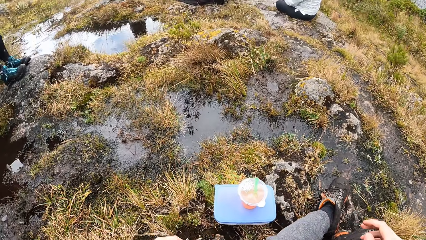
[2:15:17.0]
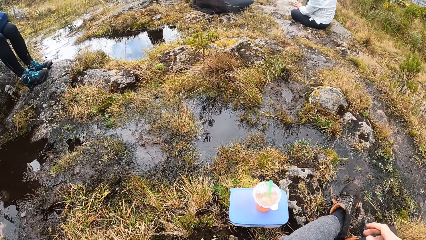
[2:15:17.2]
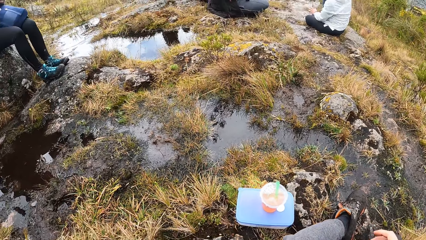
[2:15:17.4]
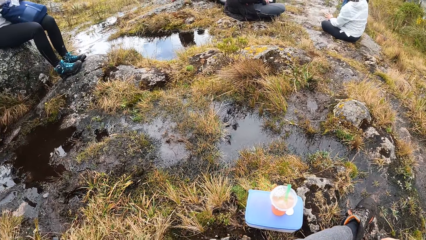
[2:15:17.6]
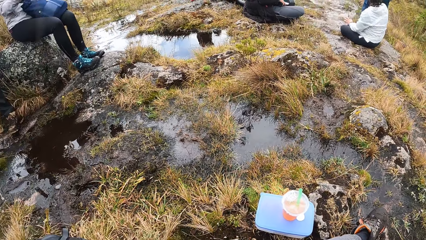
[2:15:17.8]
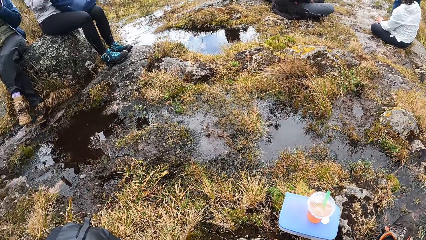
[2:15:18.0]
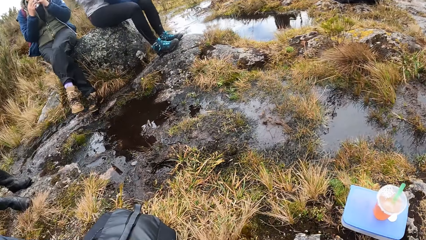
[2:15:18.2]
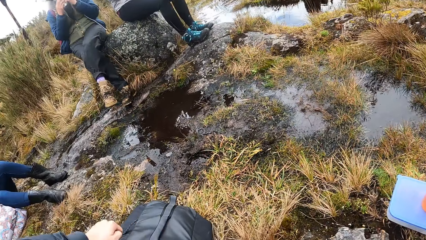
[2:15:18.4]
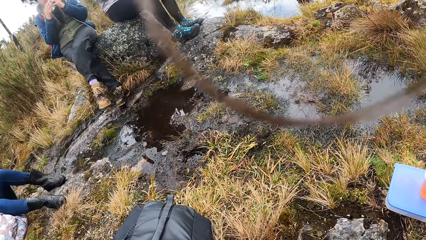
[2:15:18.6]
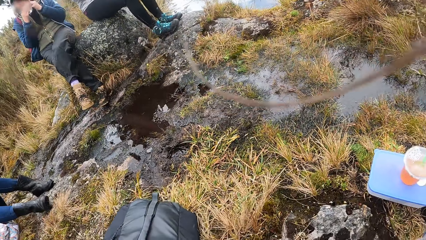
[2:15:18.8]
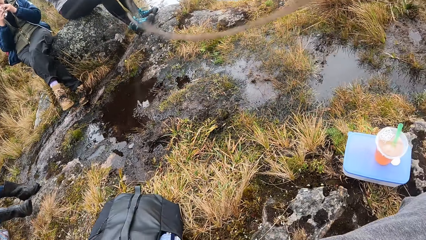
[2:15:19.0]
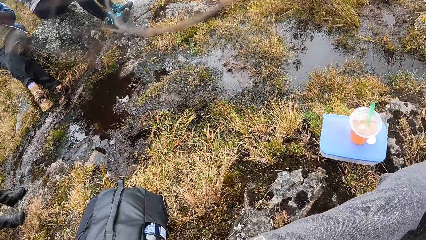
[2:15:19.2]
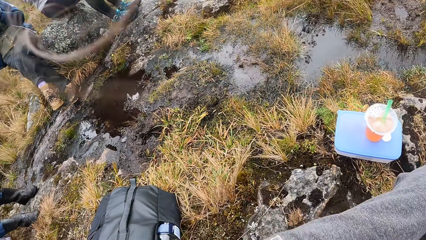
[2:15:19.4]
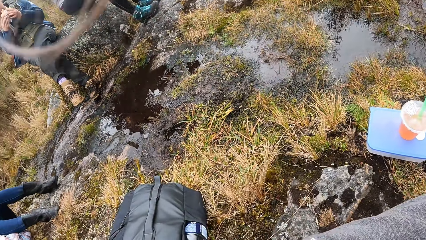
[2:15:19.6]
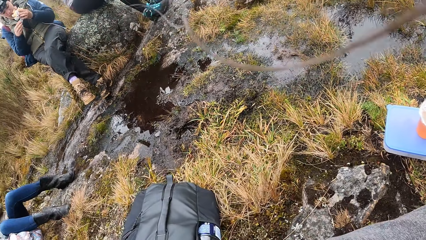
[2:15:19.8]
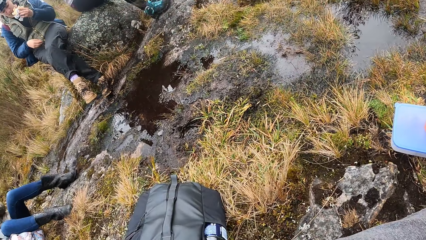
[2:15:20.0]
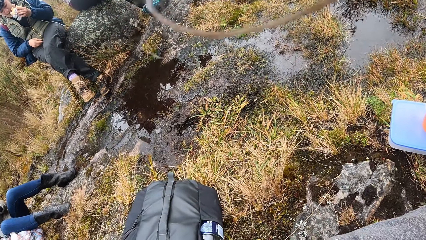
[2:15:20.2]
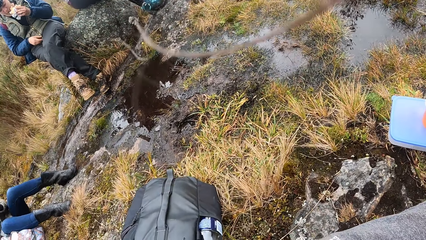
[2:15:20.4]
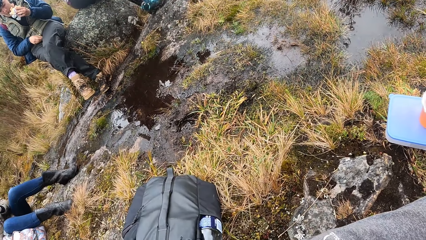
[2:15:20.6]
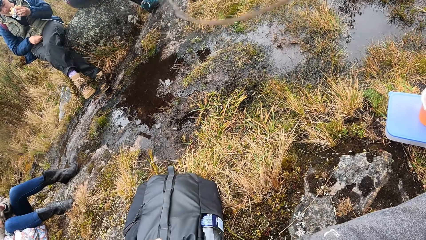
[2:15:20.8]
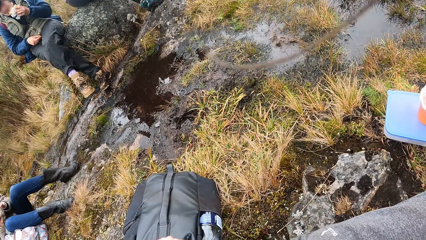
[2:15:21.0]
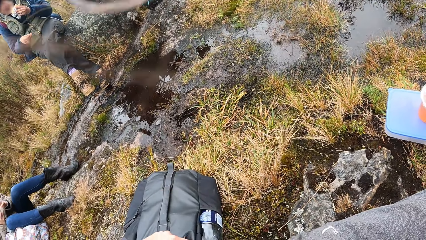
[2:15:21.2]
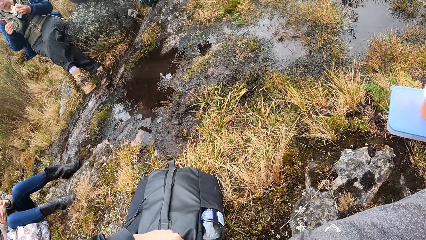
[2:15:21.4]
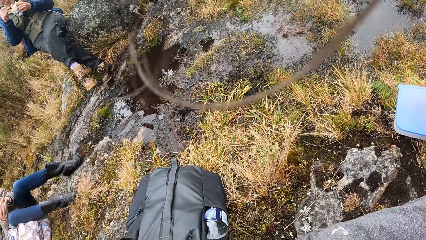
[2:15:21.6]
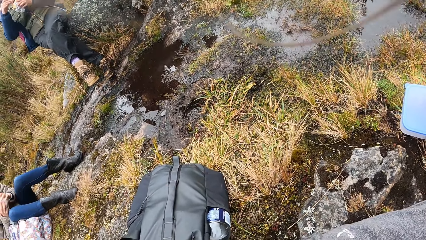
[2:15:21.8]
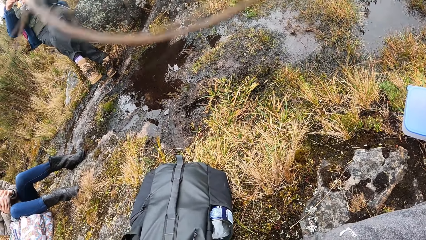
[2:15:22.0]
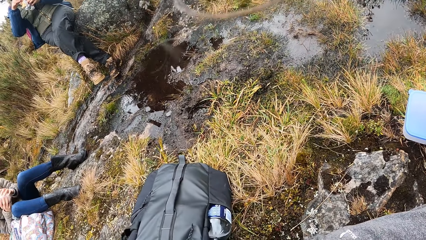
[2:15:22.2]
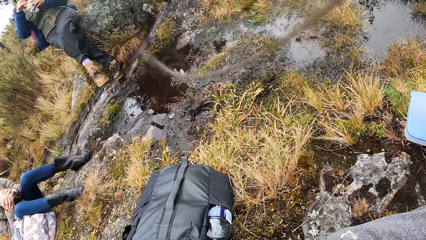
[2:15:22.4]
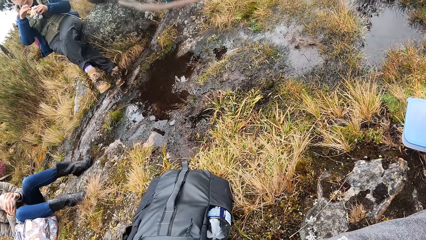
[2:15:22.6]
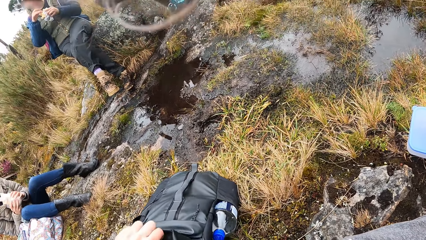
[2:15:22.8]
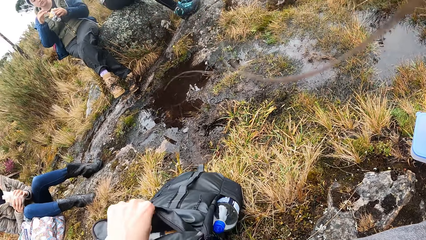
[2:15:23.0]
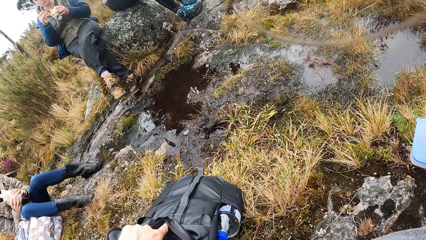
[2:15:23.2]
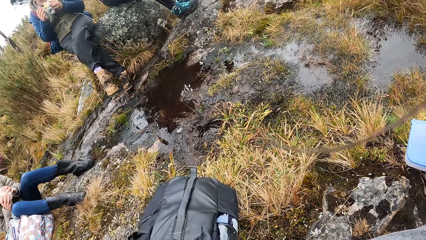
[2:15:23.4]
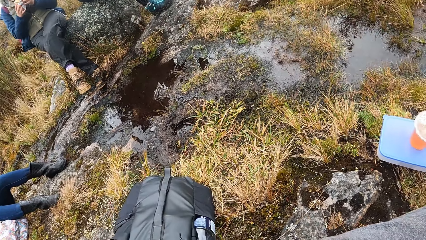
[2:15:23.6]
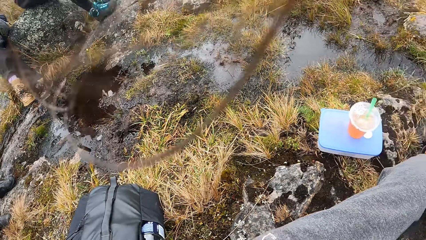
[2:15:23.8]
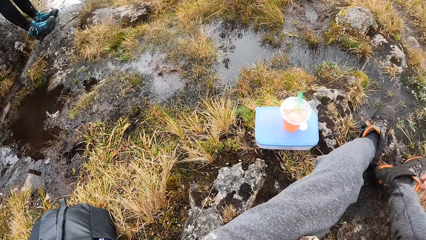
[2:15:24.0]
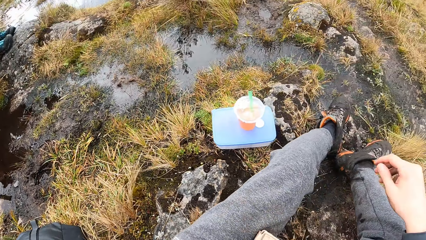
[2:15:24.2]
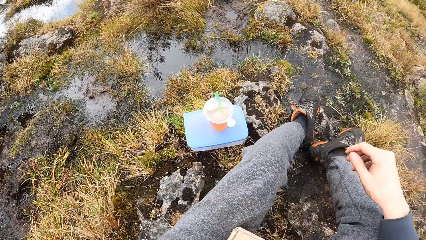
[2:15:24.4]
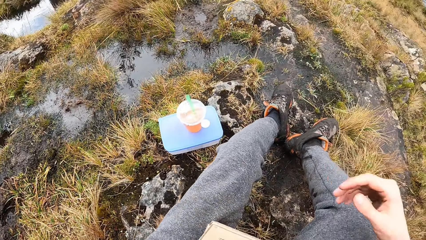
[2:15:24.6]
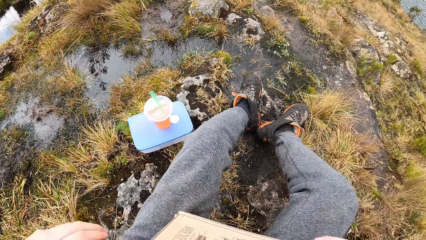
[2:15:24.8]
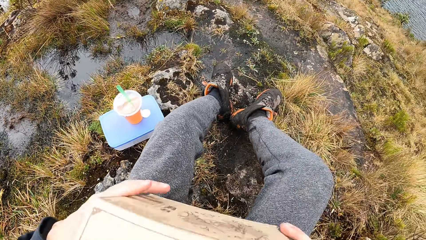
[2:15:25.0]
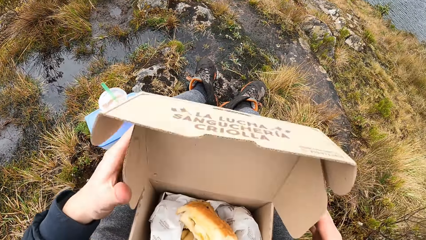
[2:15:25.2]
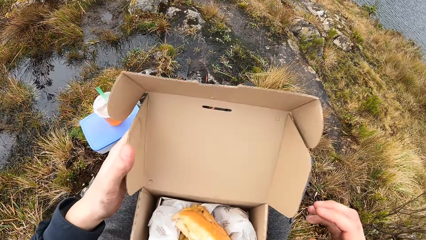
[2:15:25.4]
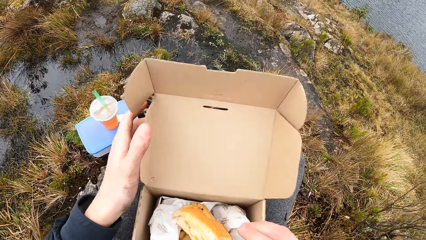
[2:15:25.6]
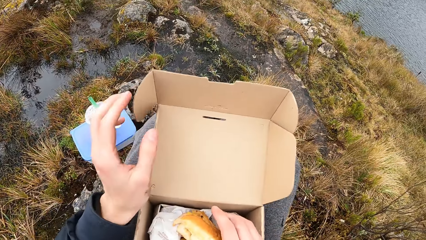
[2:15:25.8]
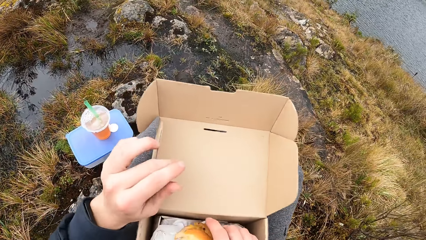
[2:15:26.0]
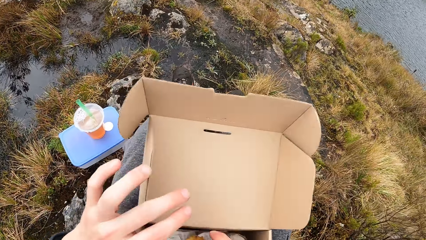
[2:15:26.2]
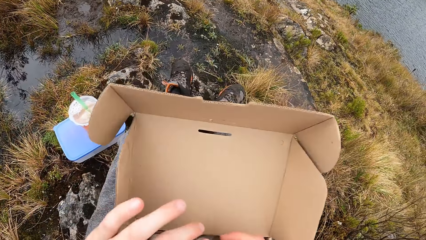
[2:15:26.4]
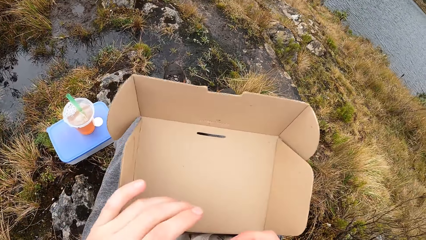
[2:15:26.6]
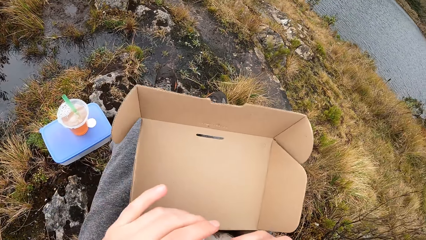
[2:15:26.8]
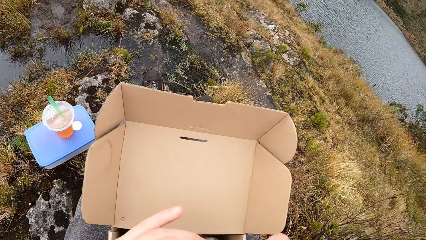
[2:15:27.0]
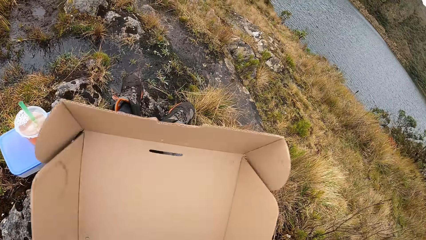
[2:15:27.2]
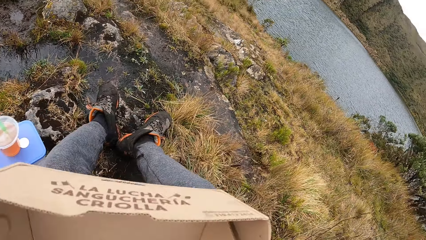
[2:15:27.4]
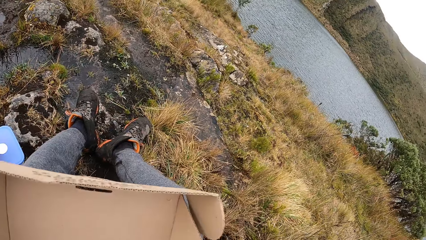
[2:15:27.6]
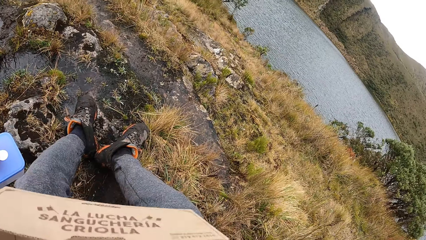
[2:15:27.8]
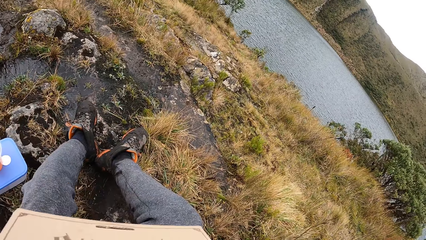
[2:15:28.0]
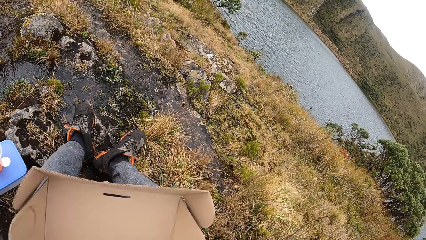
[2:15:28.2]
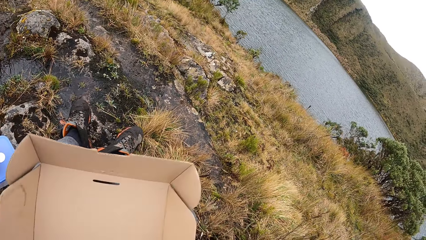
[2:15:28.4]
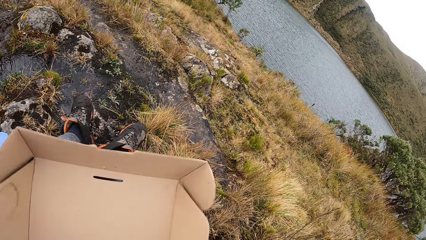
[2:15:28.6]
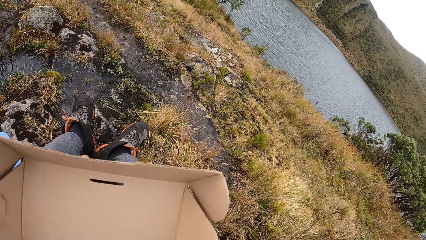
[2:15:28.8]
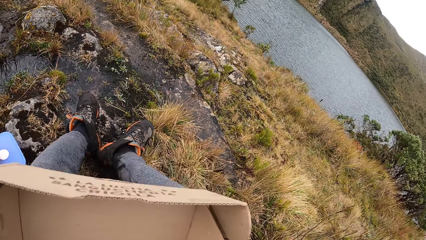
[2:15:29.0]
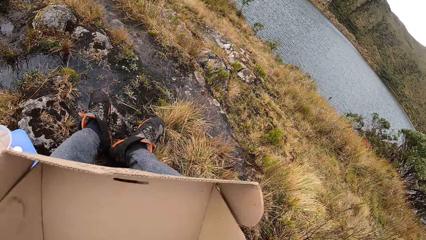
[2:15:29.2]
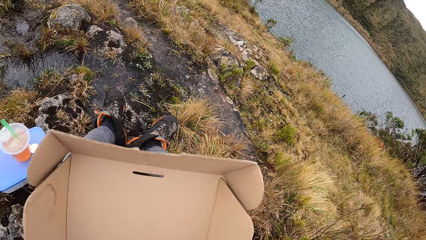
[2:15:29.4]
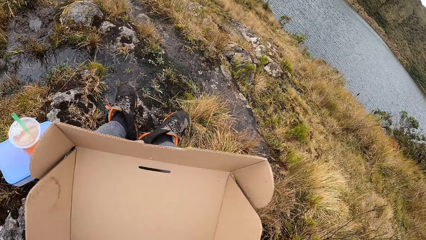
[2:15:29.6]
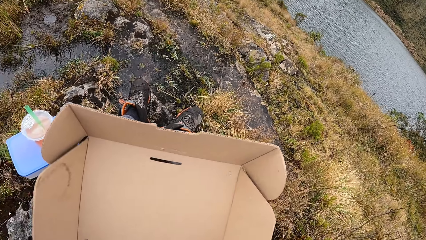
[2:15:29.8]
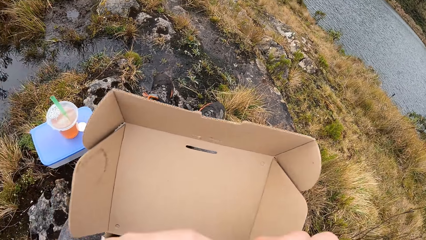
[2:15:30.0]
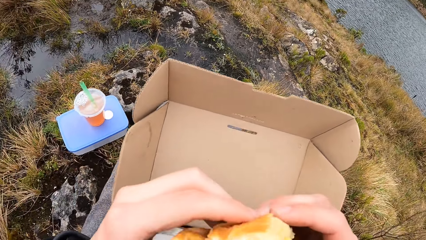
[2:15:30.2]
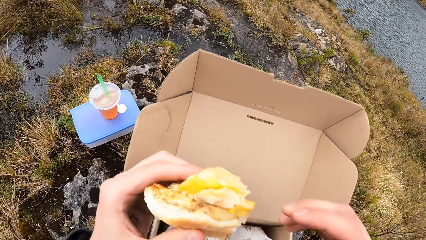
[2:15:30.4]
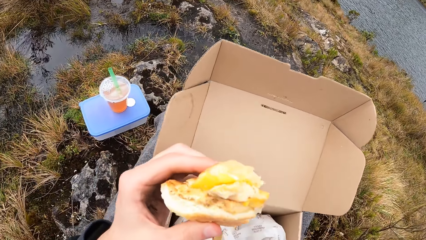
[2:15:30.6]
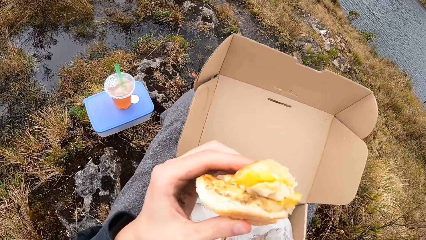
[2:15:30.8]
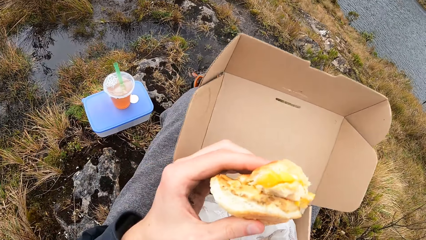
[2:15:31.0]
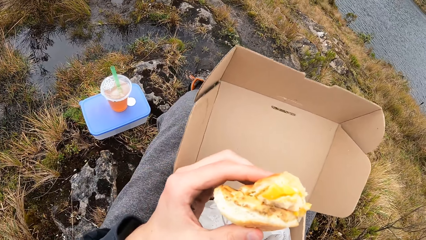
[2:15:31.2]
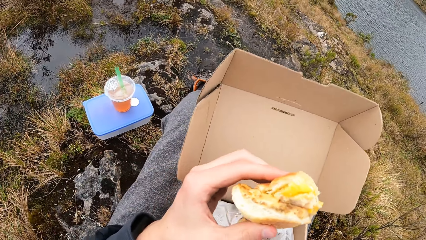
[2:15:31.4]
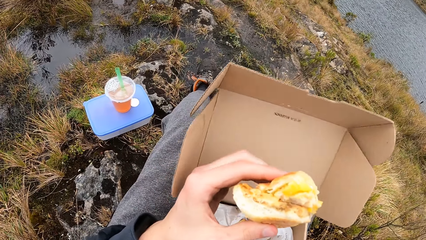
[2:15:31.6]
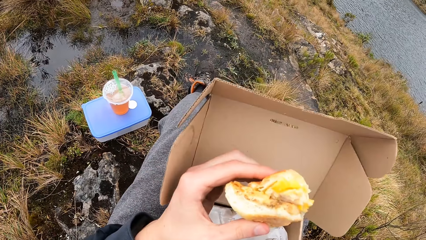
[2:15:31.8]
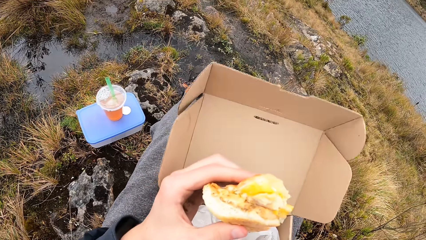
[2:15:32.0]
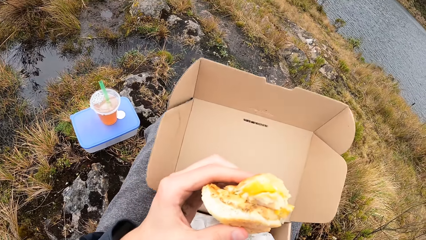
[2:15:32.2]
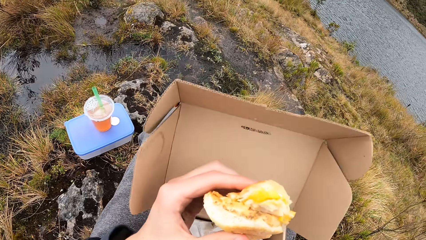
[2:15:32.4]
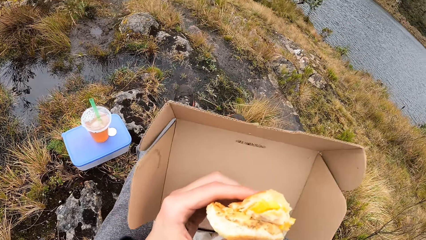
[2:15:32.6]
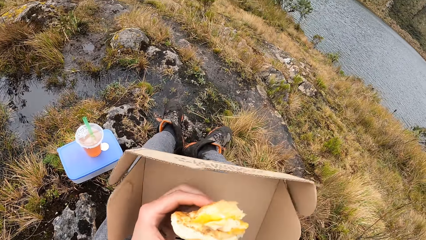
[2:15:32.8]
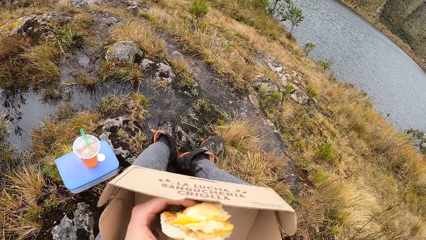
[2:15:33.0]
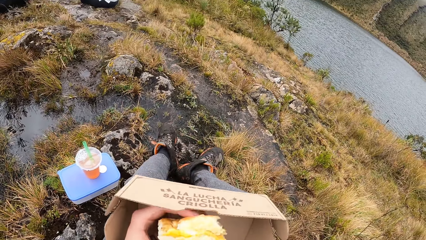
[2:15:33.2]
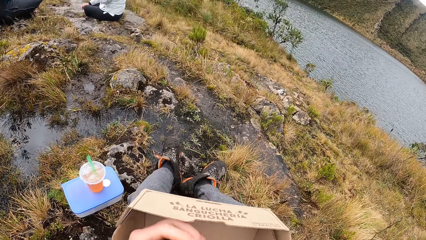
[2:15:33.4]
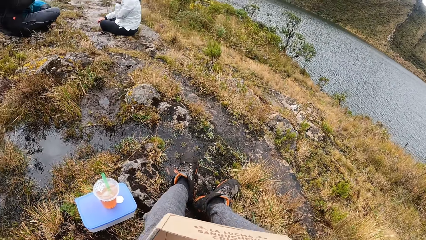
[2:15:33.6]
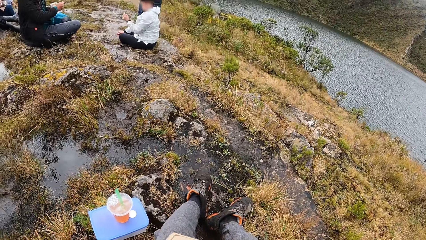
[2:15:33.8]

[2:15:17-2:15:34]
The camera wearer moves the left hand. She opens the backpack on the ground with her left hand. She touches the bag with the left hand. She opens the box on her legs with both hands. She takes a burger from the box with her right hand. She holds the burger in her right hand with her left hand. She eats from the burger in both hands. She holds the burger in both hands with her left hand. She cleans her mouth with her right hand.
